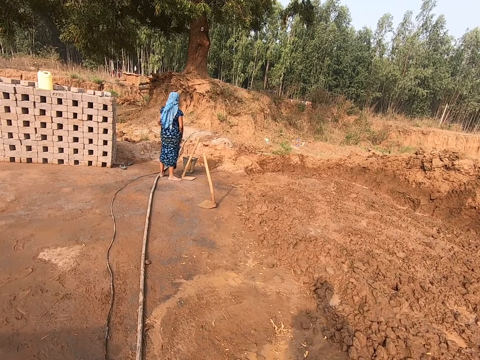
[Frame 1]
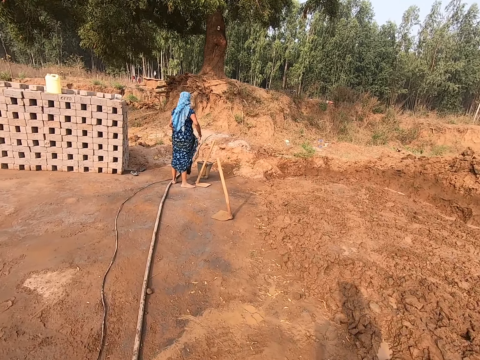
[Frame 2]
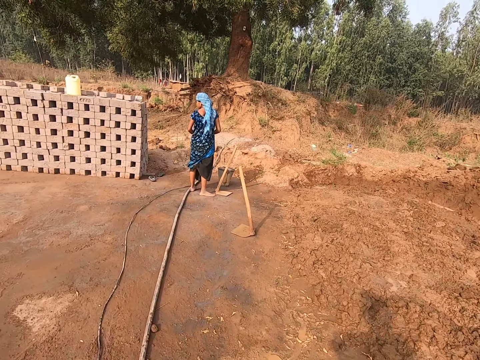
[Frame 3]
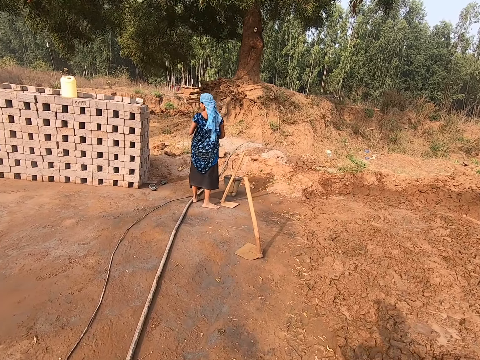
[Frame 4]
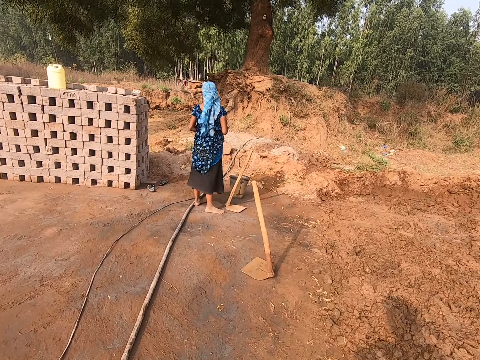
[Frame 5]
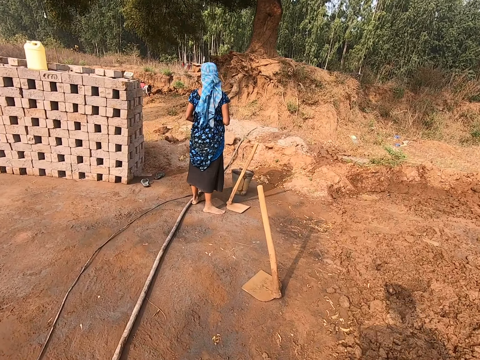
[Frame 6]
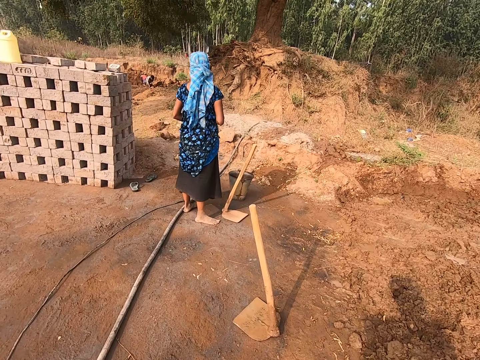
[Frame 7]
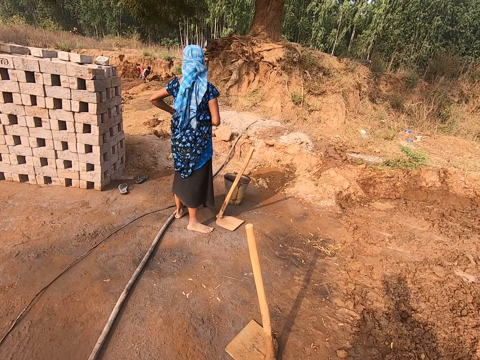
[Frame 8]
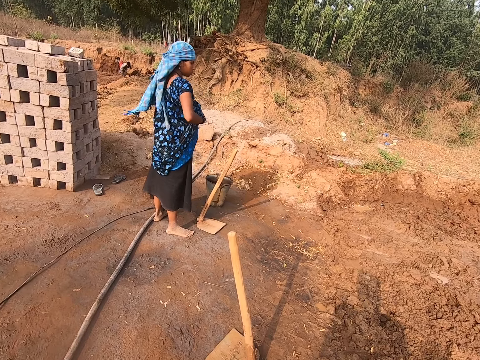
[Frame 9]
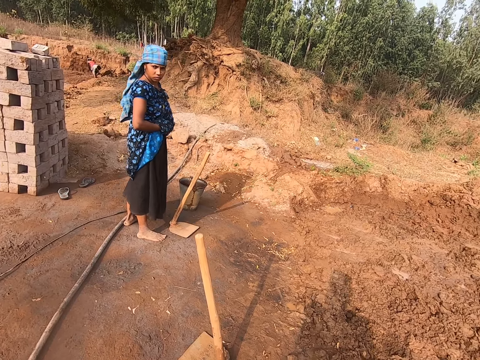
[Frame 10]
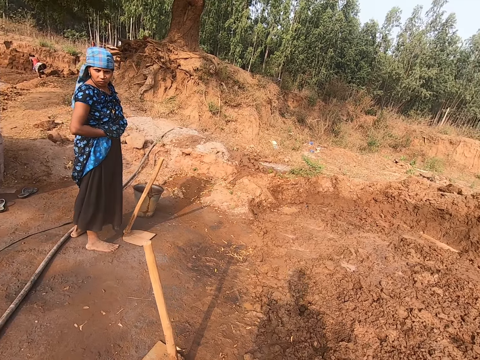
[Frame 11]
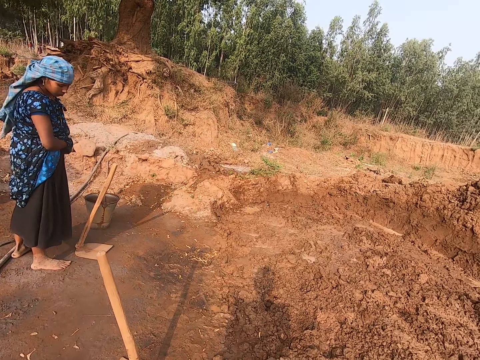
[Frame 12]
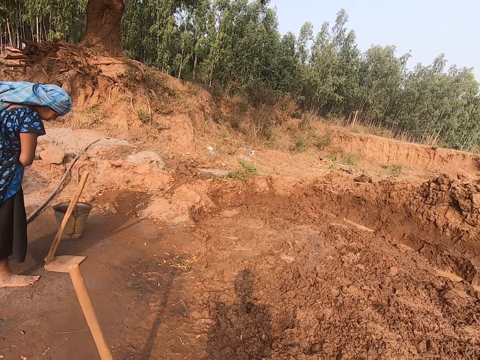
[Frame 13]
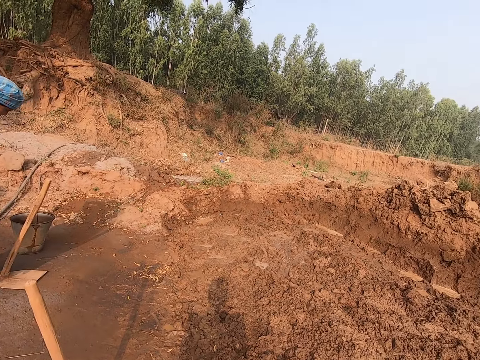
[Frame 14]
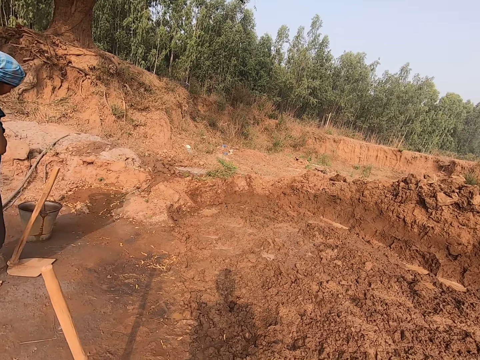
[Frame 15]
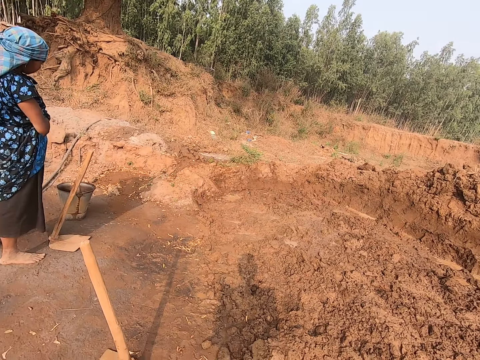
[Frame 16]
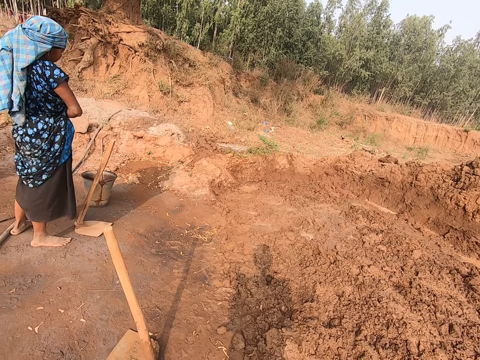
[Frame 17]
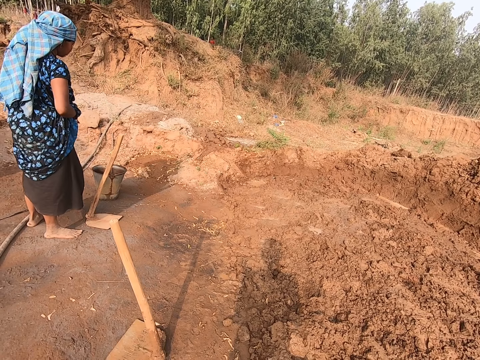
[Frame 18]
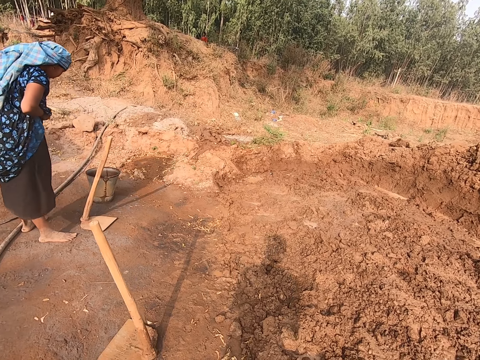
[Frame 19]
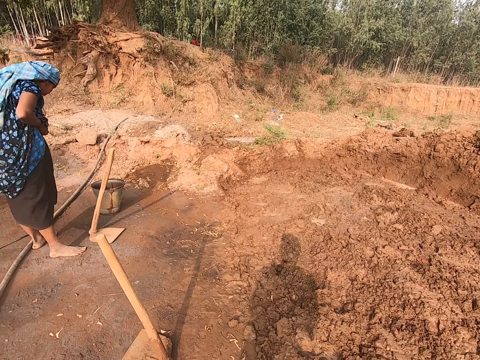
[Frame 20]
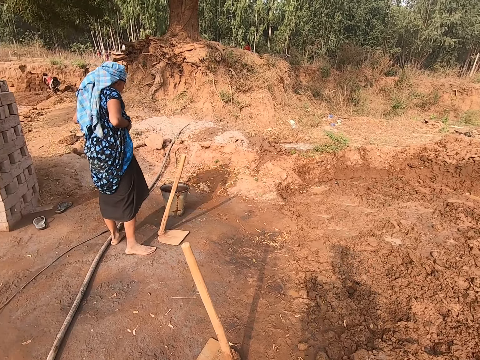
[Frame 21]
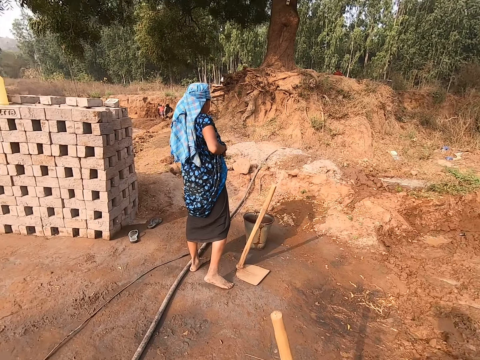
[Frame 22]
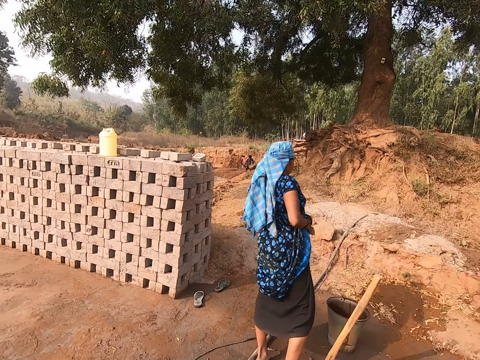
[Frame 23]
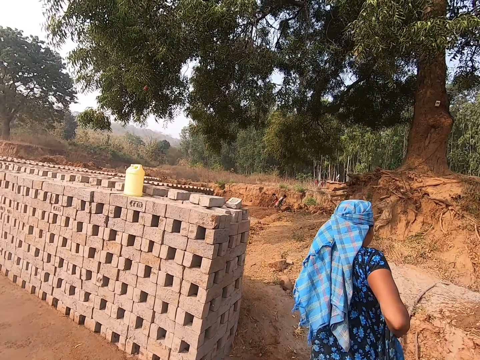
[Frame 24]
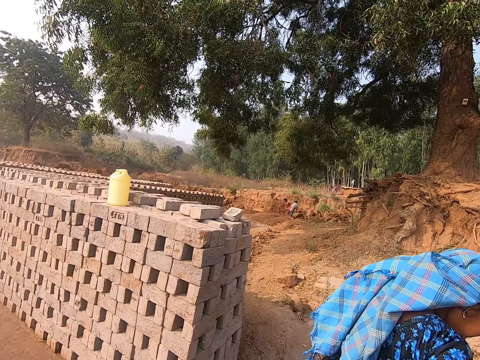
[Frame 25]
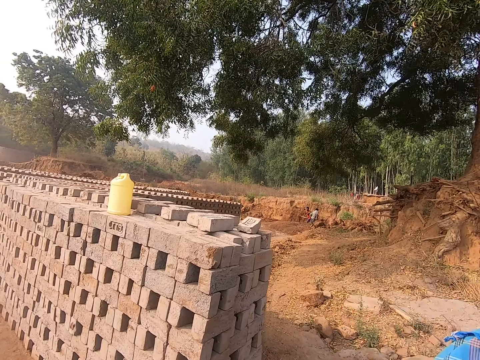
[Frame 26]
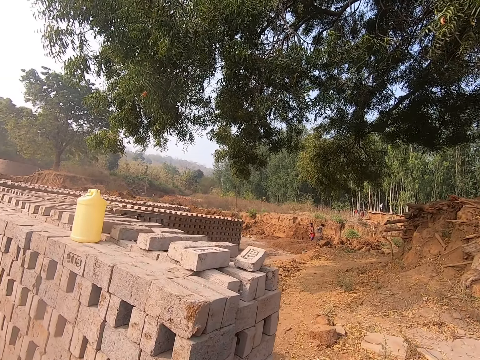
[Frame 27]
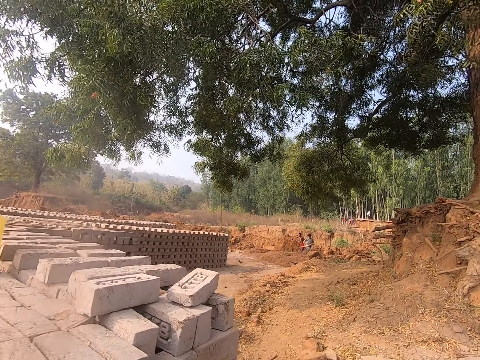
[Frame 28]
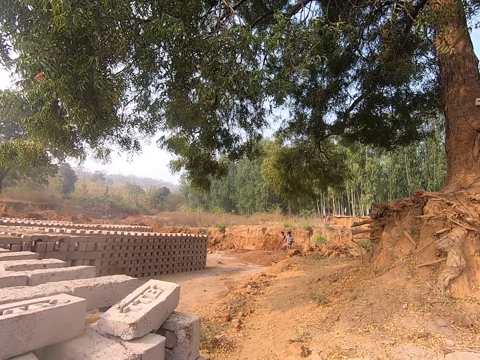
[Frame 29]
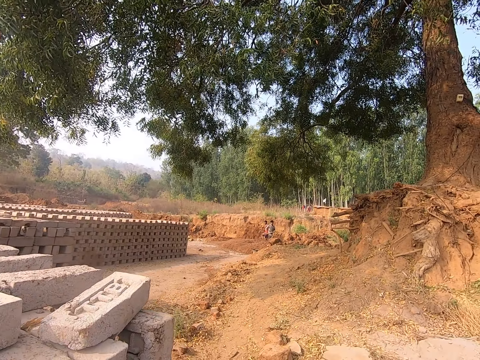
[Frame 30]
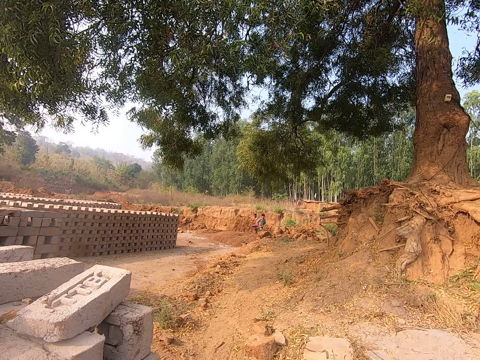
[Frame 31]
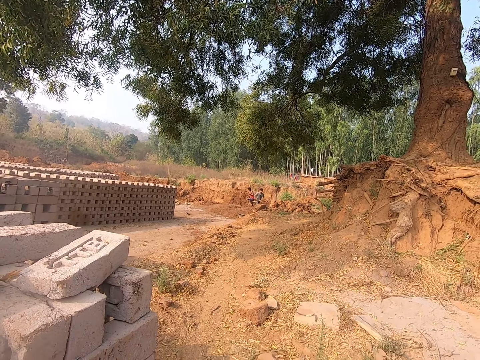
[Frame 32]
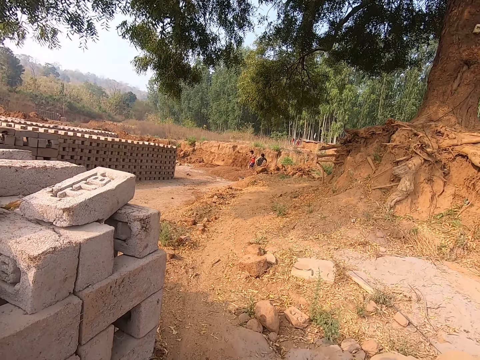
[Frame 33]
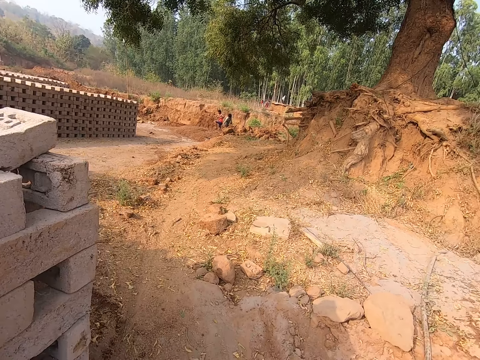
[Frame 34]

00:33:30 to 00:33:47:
The camera wearer walks. They look around. They walk past the woman. They interact with the woman.

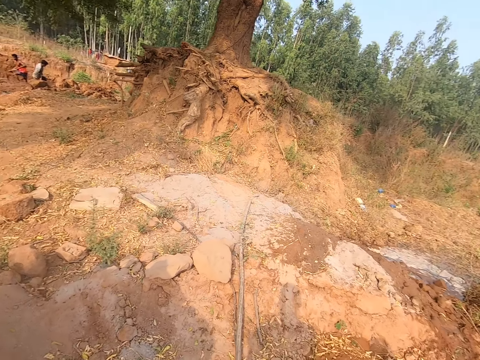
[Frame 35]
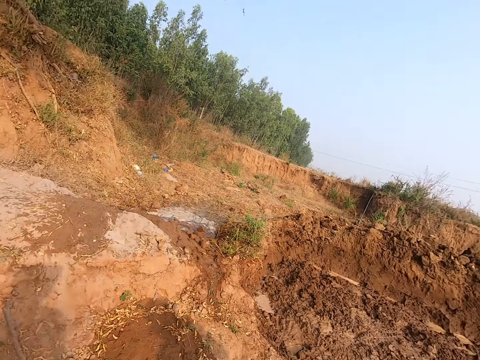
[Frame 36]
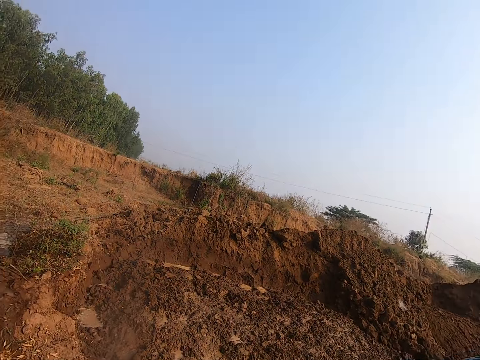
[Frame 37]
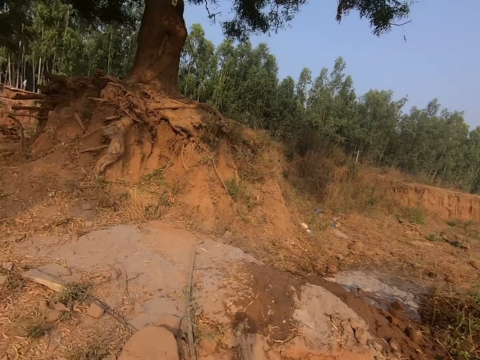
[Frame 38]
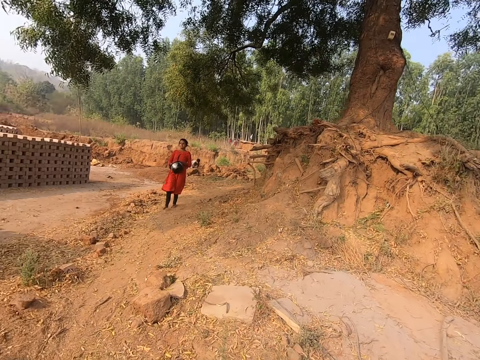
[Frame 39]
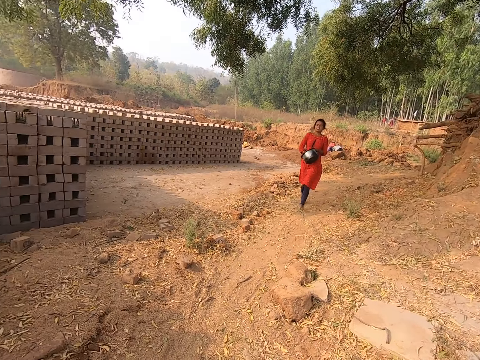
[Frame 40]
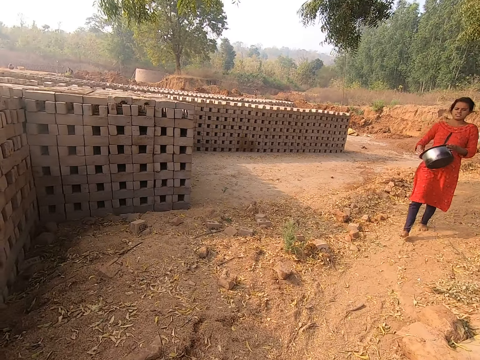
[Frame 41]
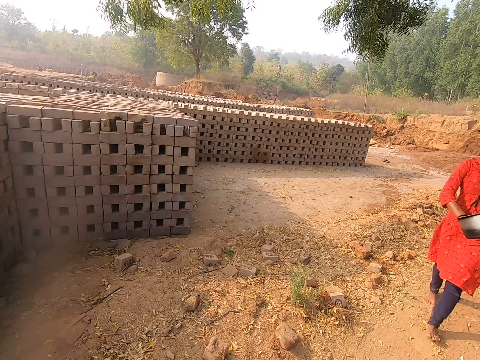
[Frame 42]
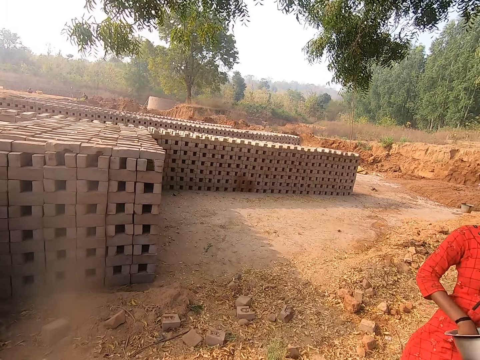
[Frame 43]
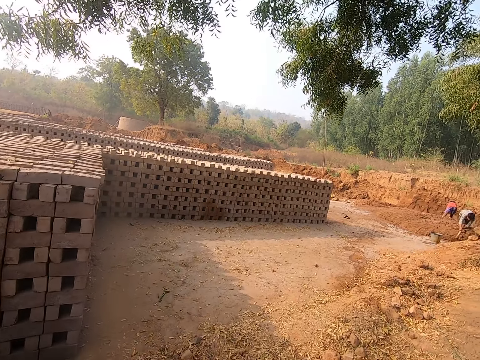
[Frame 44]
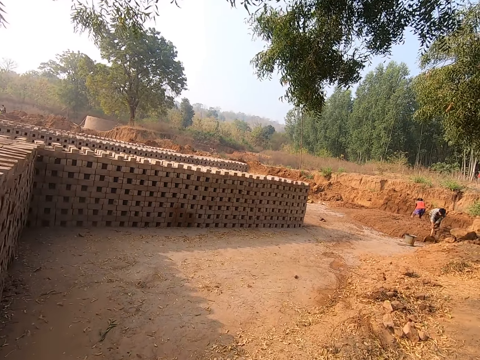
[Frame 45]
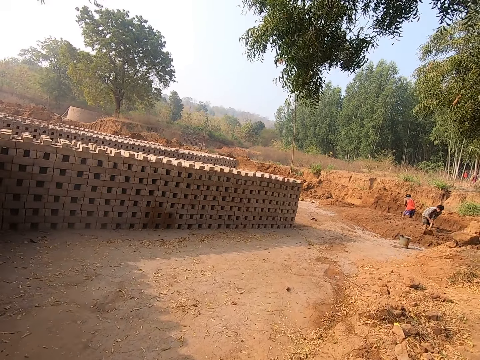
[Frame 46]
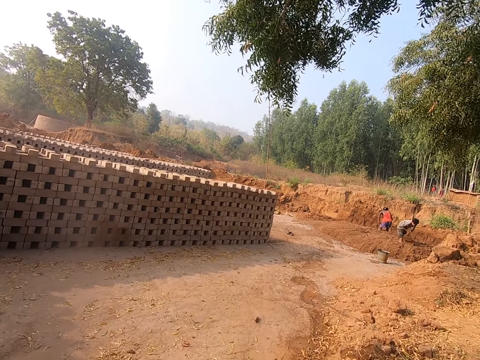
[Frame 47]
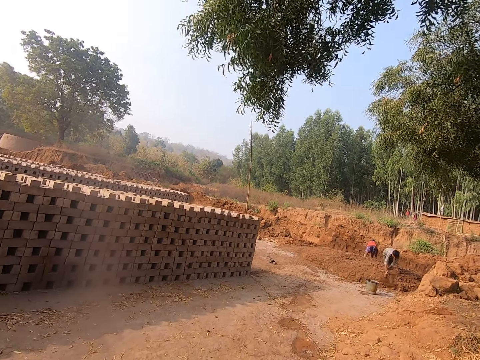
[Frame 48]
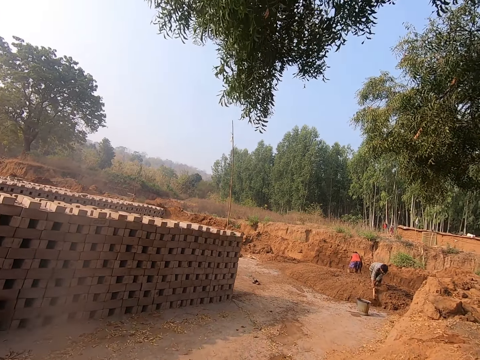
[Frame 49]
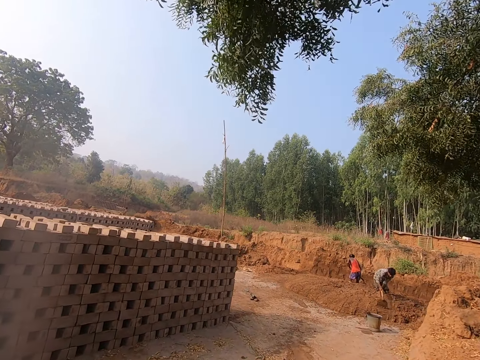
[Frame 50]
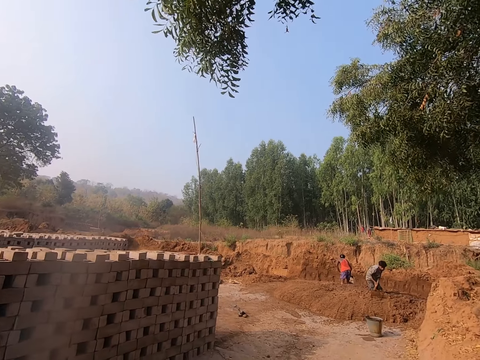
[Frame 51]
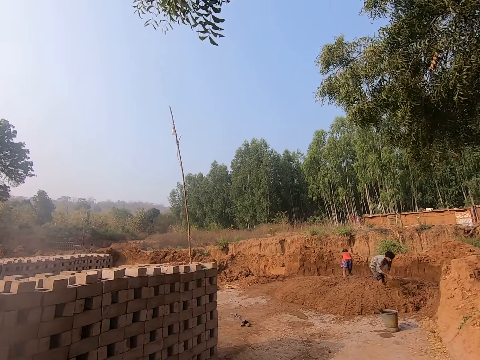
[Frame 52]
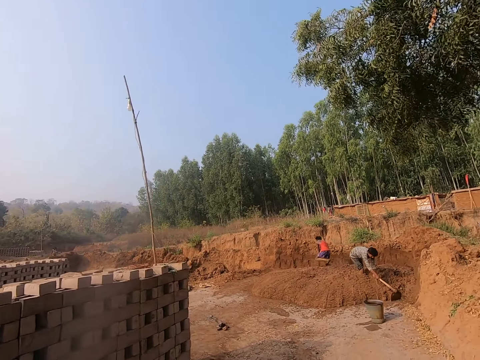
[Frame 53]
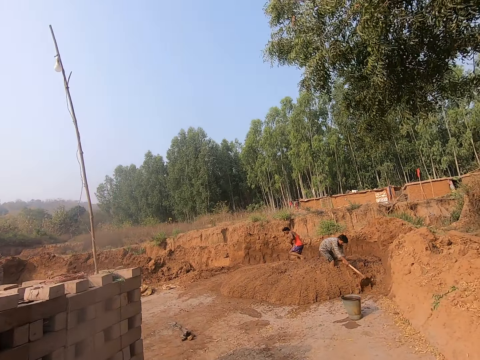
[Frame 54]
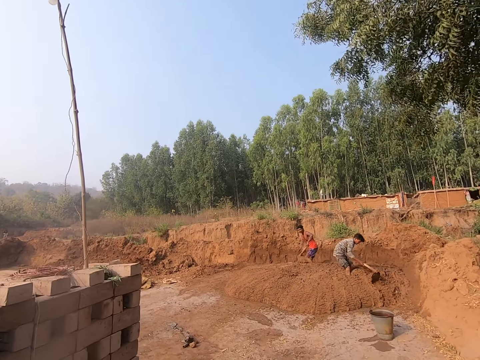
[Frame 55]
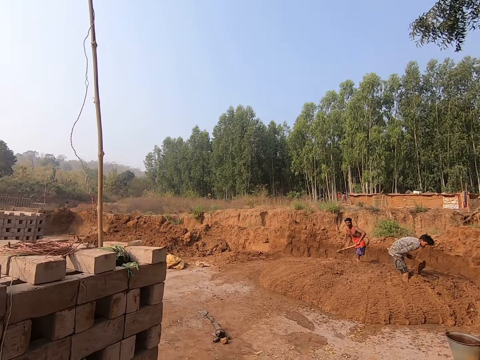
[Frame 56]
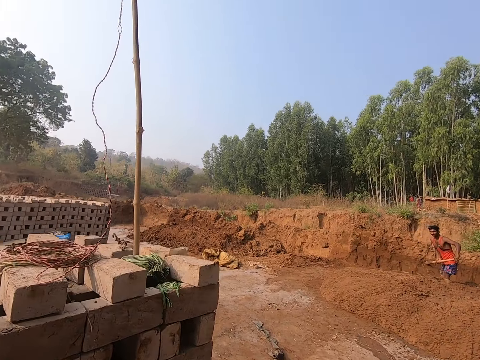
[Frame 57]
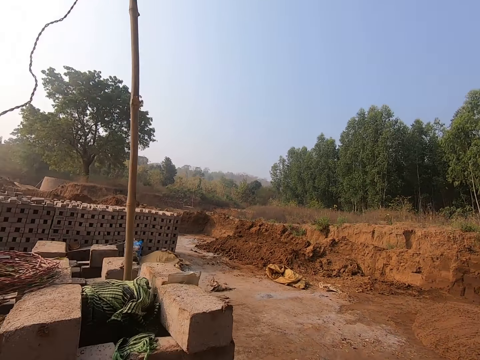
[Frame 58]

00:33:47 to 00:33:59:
A woman cleans a pot in her left hand with her right hand. The woman walks past the camera wearer. The man gathers sand on the ground with the hoe in both hands. He does it again.
